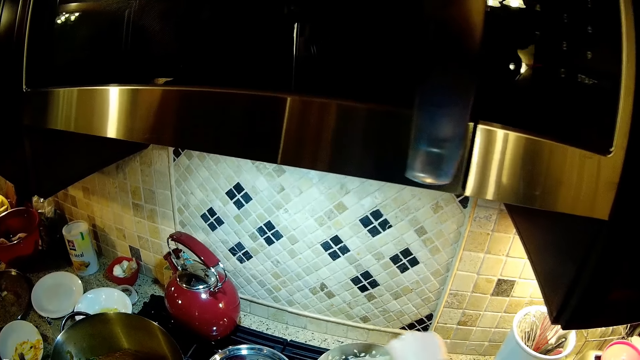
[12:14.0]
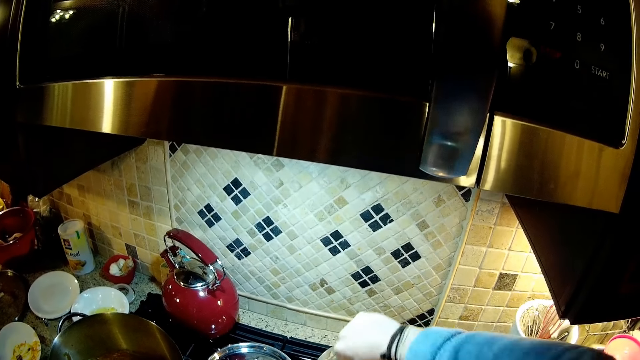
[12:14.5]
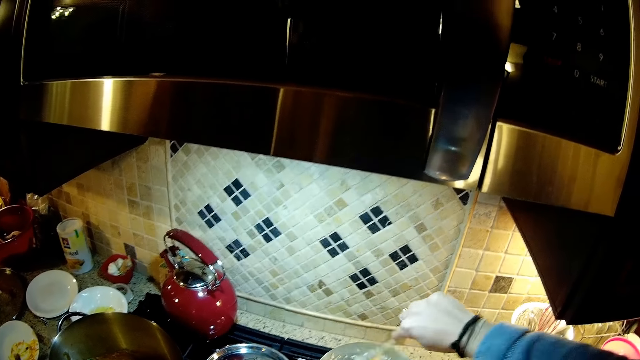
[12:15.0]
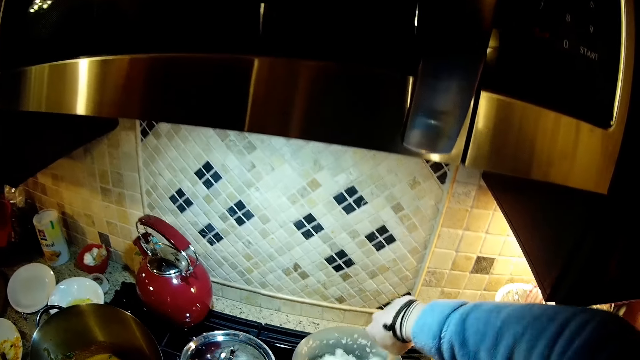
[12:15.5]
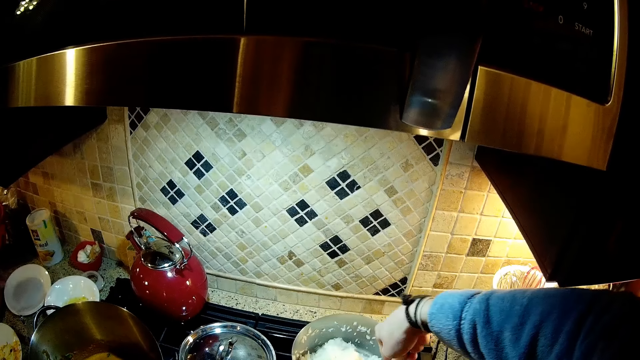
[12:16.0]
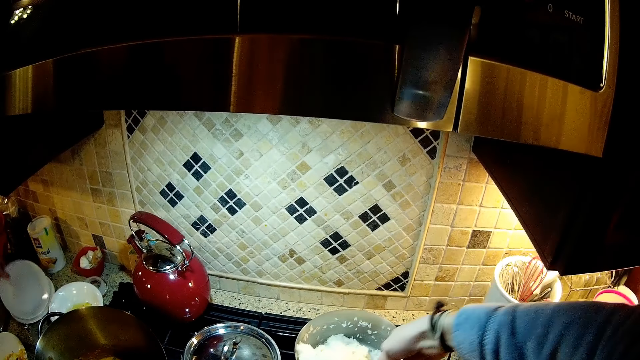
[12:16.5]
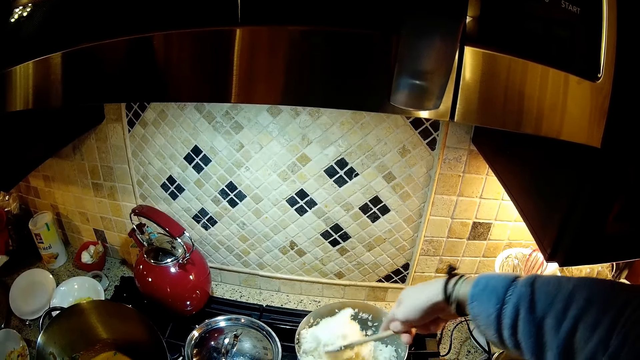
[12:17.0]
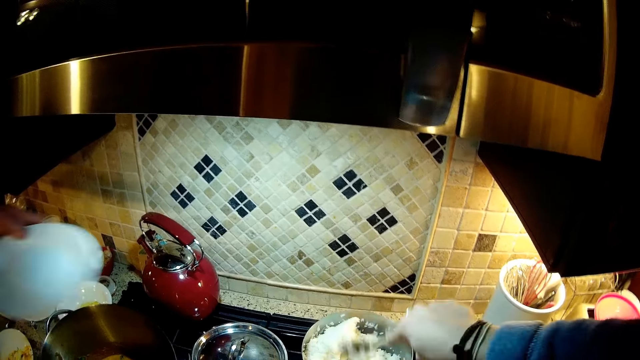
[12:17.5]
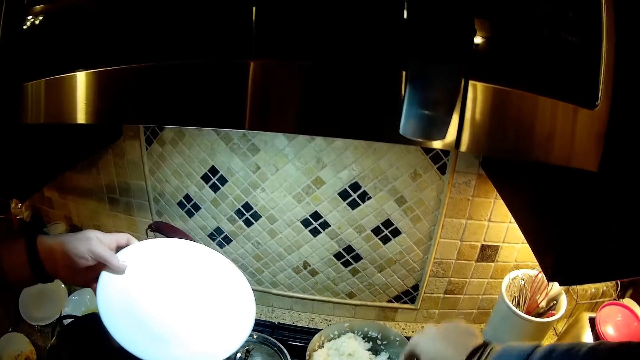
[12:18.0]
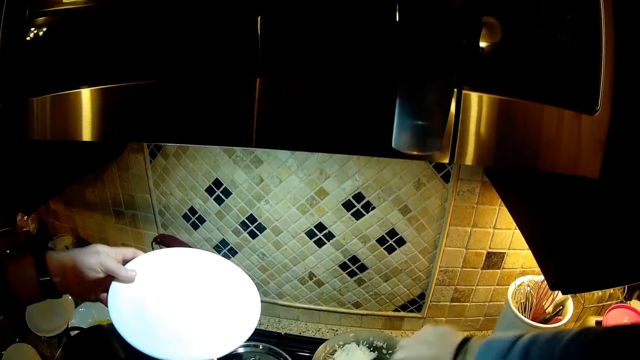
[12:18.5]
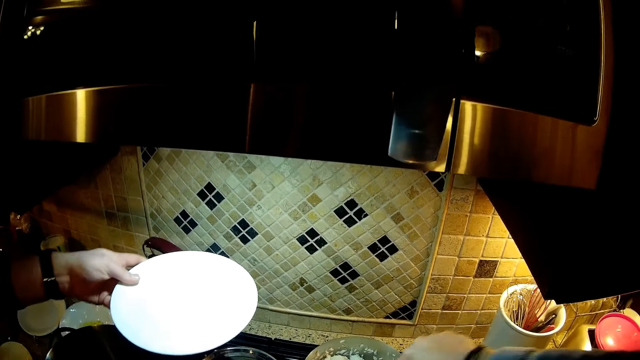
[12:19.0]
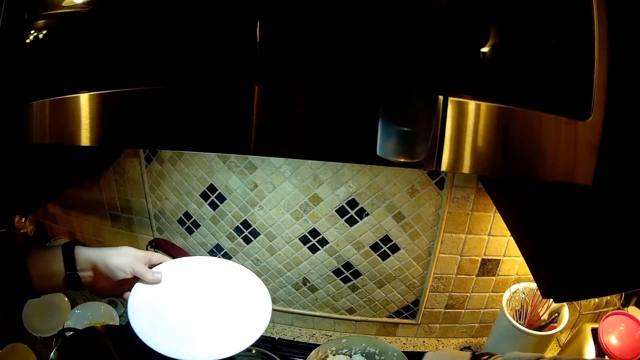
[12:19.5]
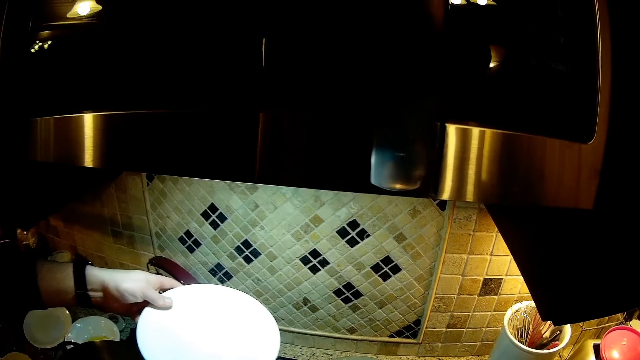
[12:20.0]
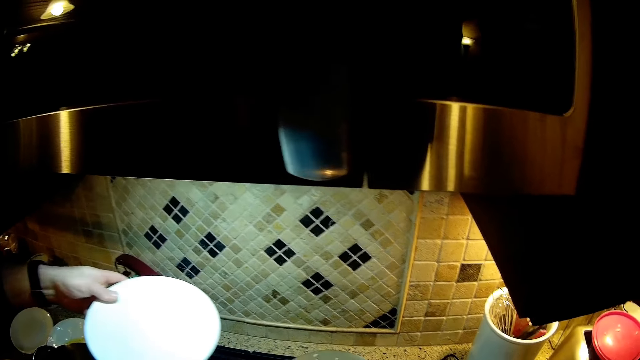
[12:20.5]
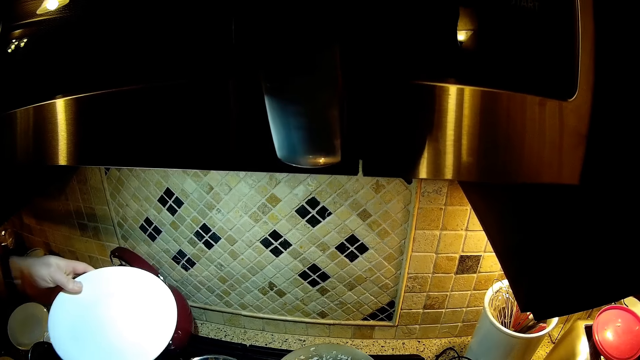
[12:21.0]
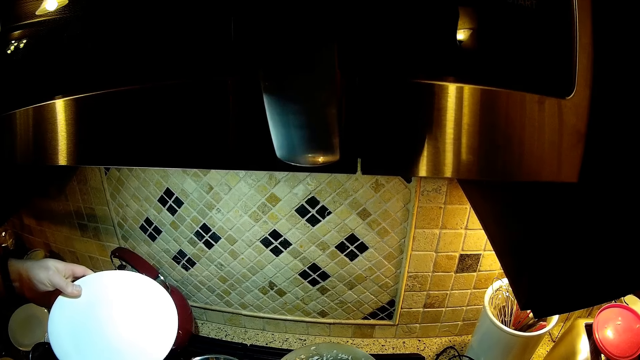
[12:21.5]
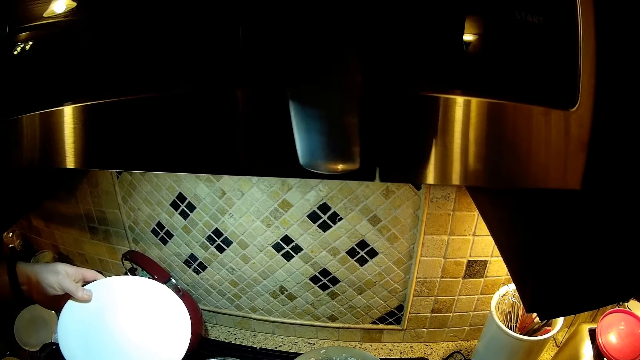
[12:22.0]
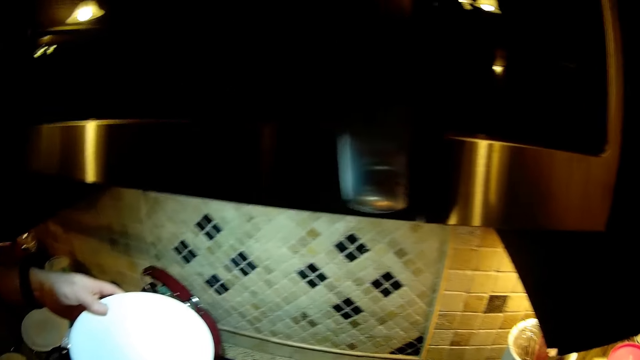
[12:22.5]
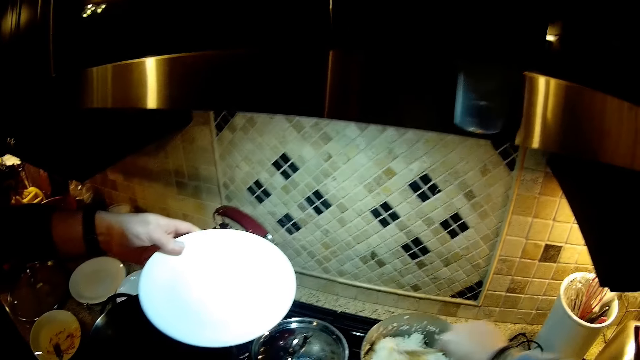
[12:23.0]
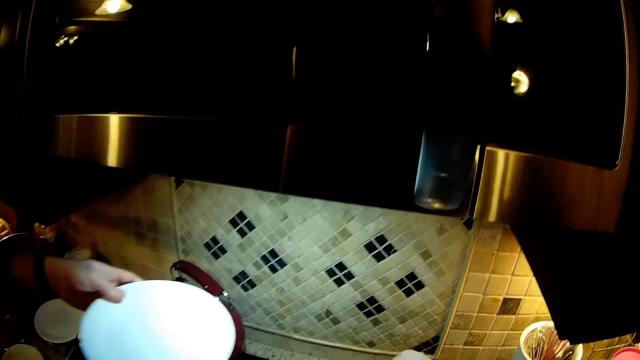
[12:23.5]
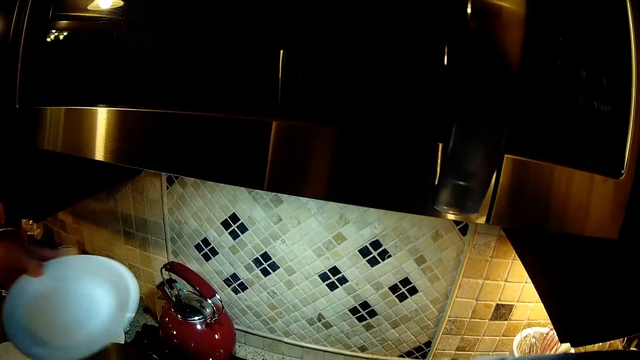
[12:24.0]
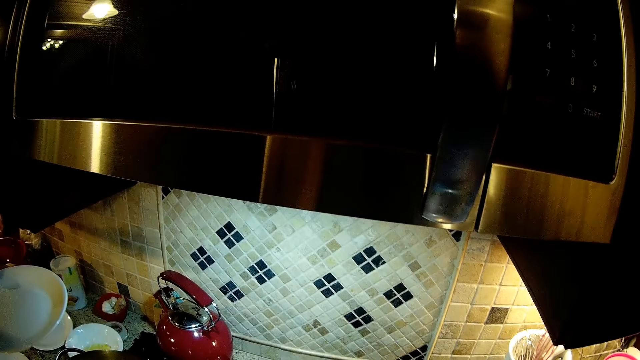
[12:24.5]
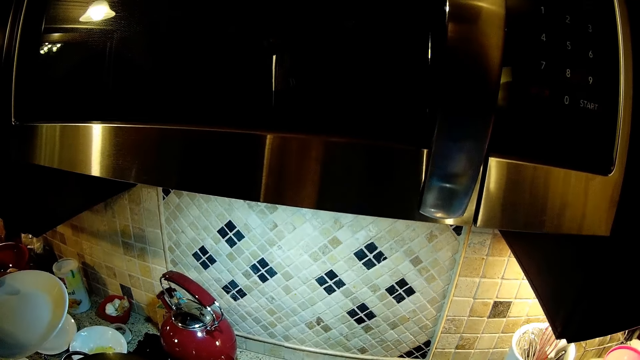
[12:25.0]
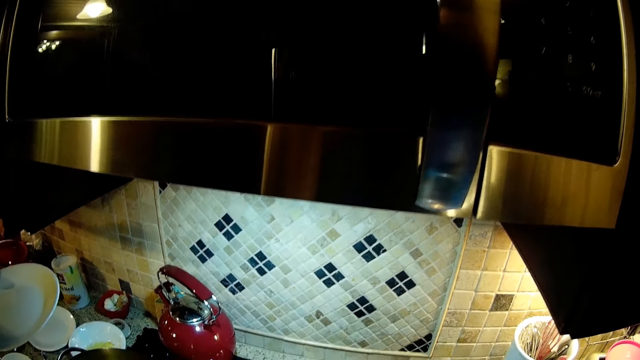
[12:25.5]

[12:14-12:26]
A person stirs food with a cooking stick. The camera wearer mixes rice in the cooking pot. They move a plate to the person. The person holds the plate. The person stirs the food with the cooking stick.

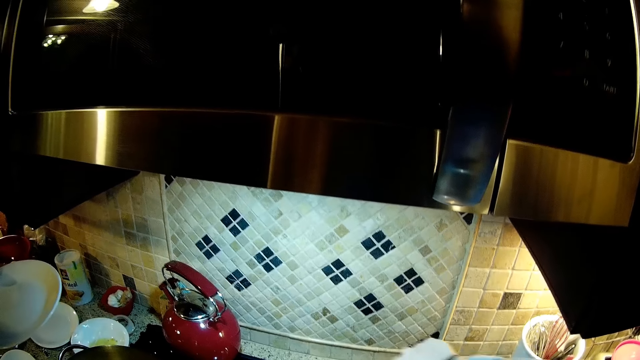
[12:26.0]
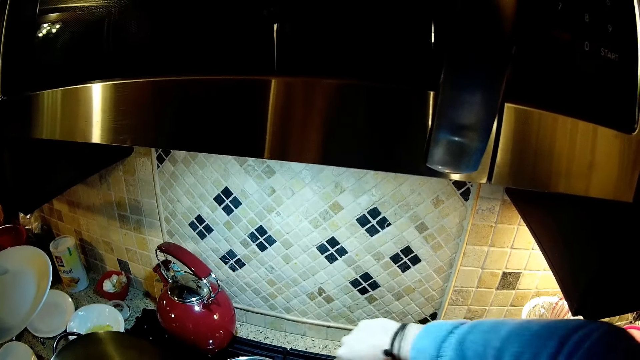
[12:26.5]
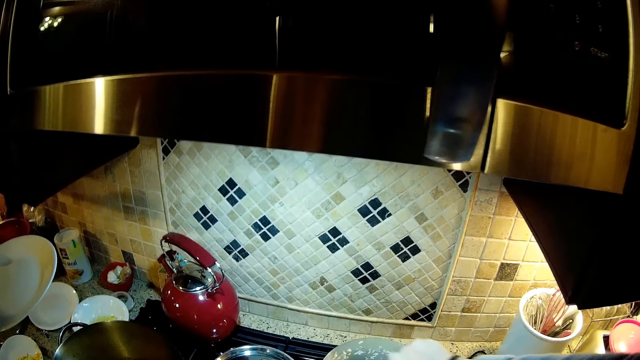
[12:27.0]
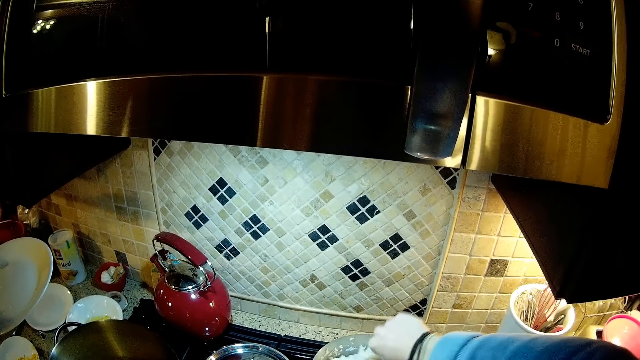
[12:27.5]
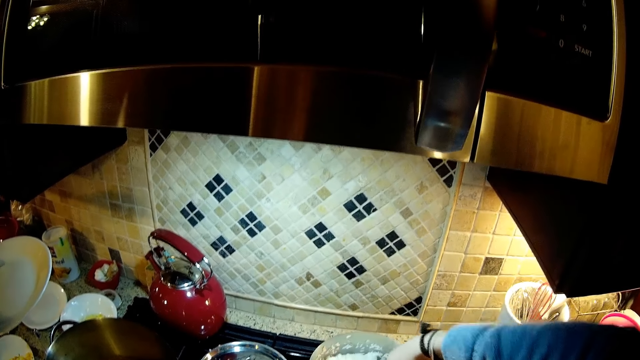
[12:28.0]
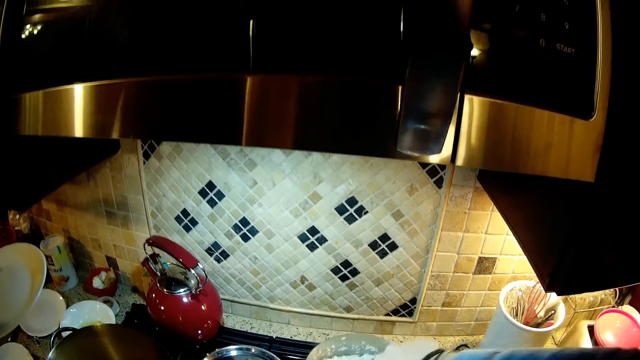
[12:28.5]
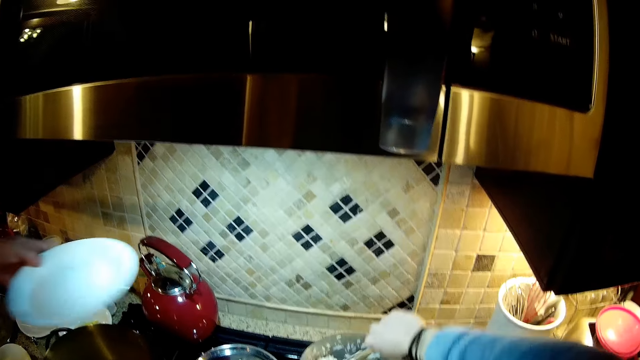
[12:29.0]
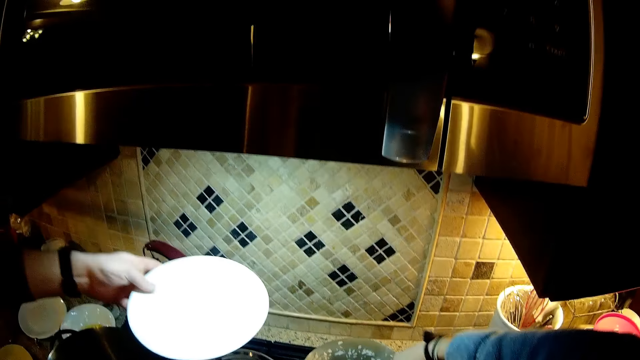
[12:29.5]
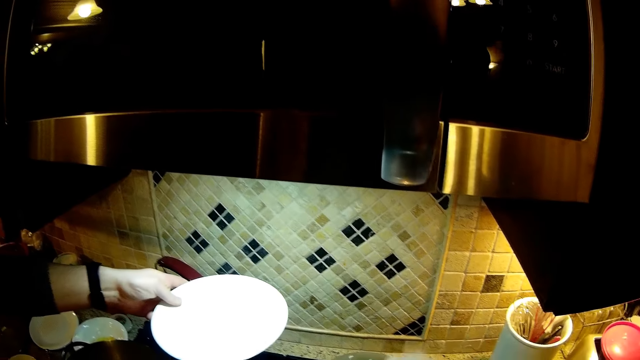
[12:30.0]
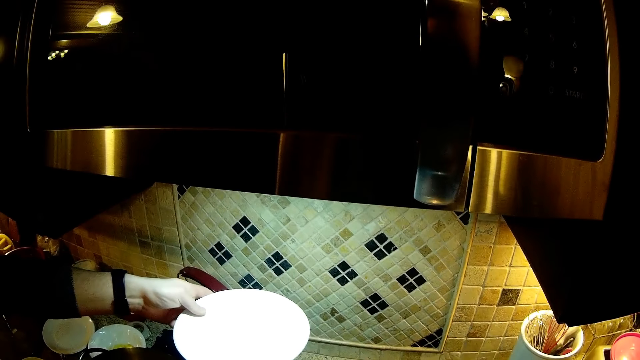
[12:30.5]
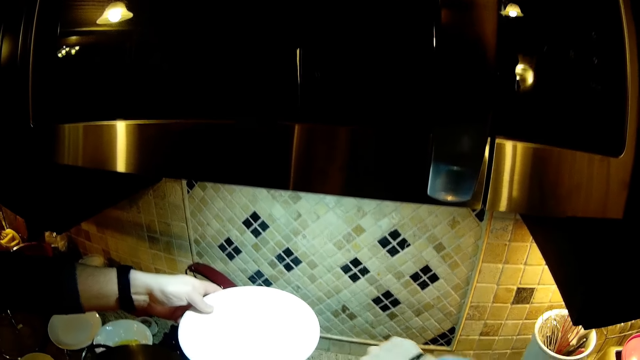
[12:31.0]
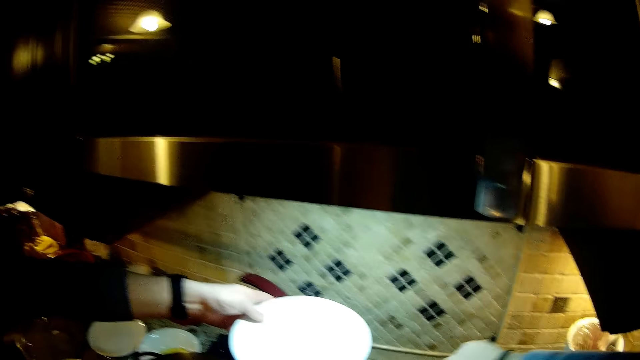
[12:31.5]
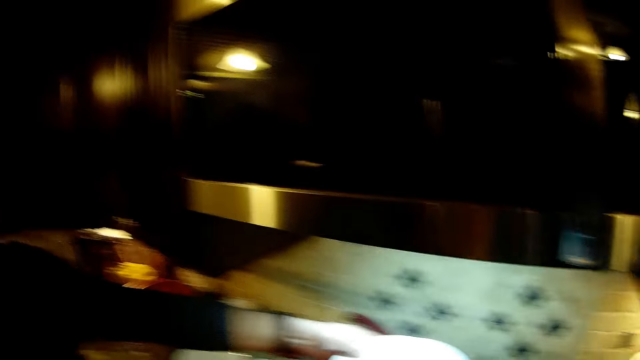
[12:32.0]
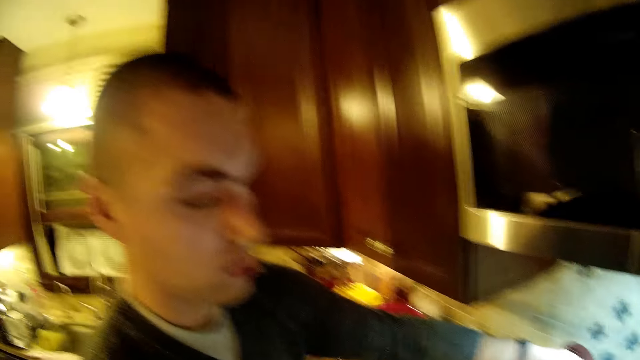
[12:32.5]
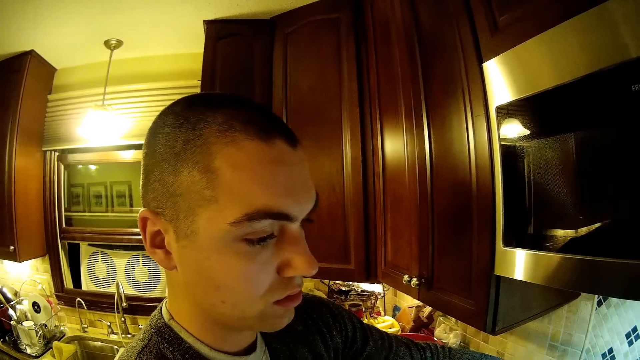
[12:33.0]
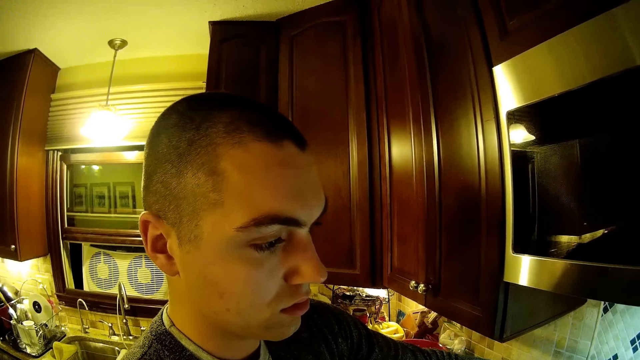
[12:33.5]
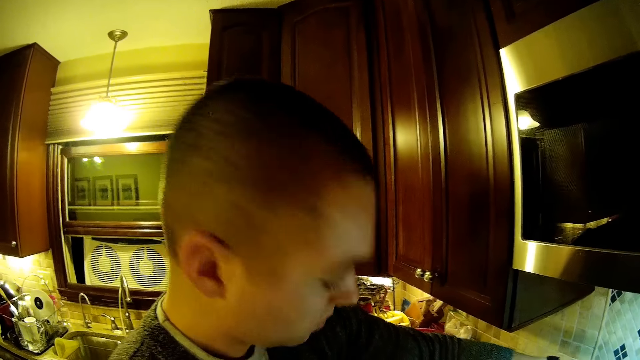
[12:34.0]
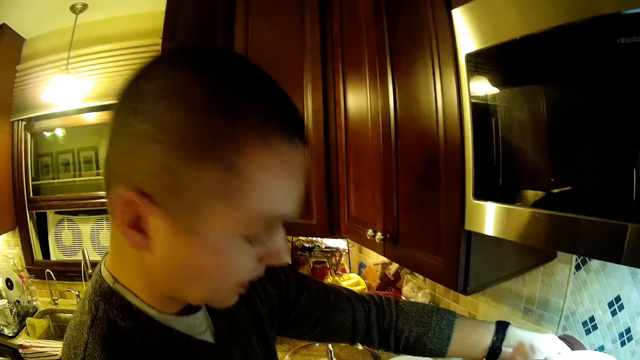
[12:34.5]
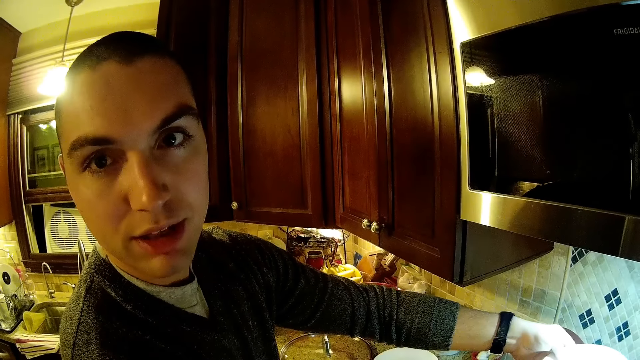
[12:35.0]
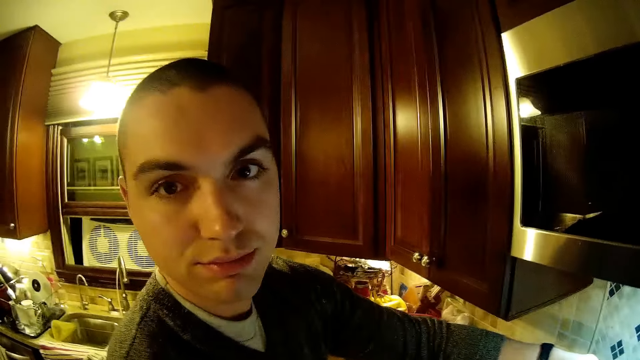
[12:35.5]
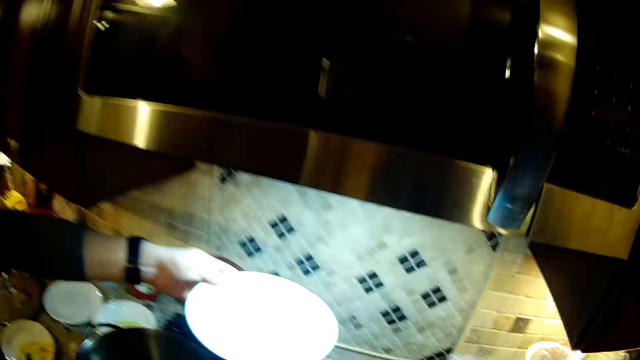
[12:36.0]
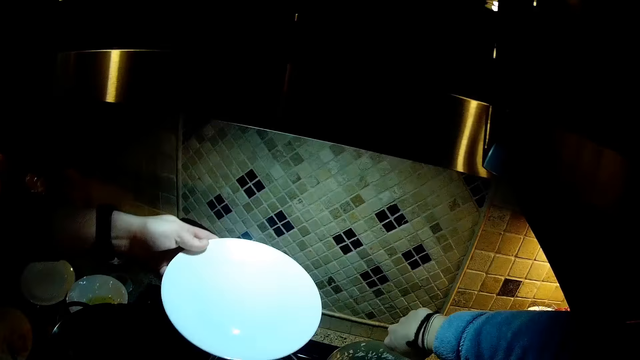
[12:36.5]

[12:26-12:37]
The camera wearer mixes rice in the cooking pot. They move a plate to a person. The person holds the plate beside the camera wearer. The camera wearer looks at the person.
